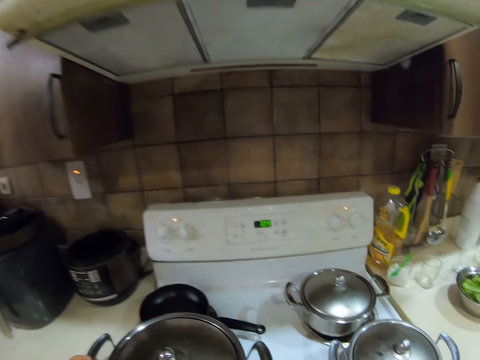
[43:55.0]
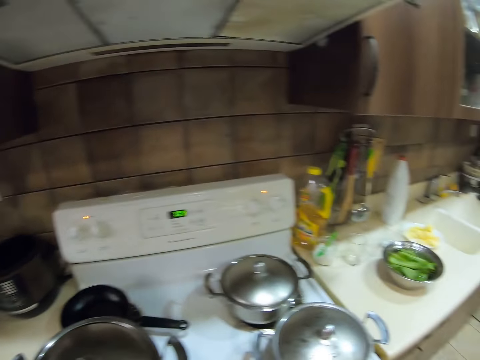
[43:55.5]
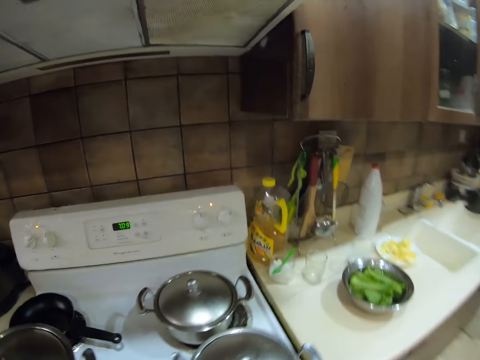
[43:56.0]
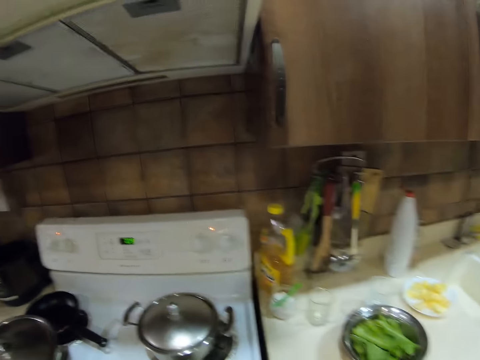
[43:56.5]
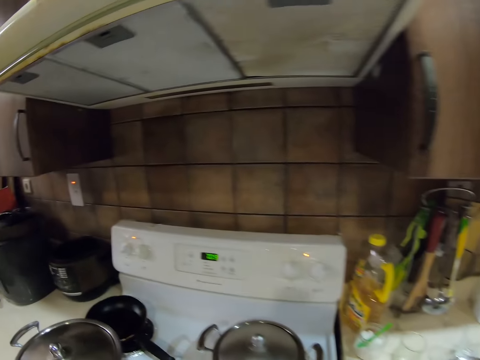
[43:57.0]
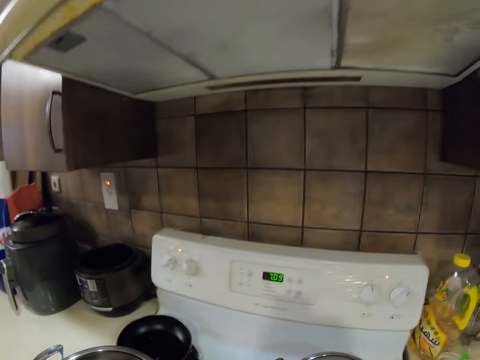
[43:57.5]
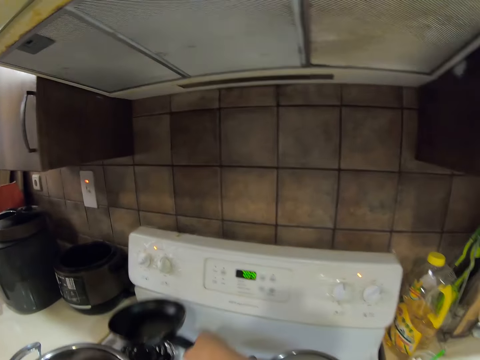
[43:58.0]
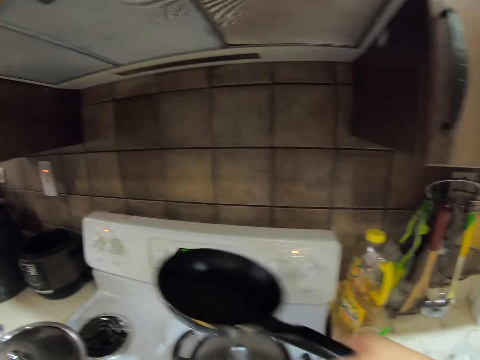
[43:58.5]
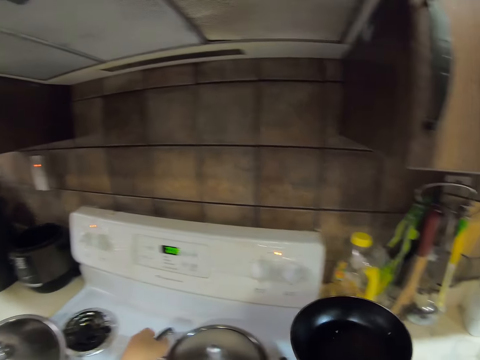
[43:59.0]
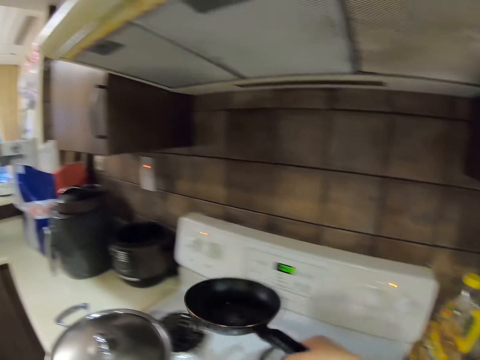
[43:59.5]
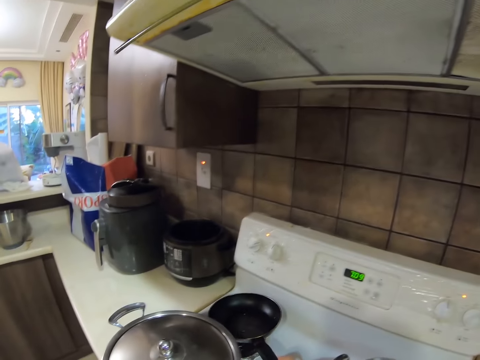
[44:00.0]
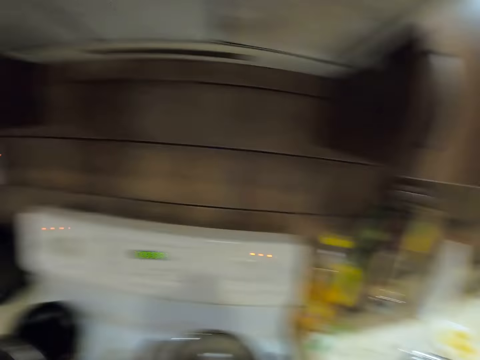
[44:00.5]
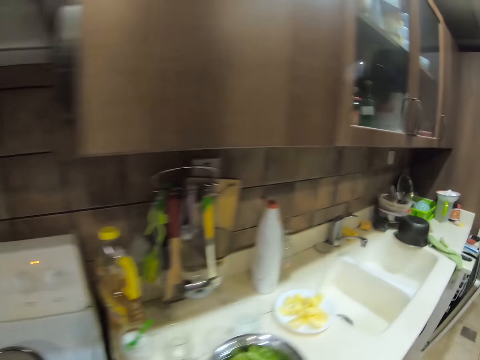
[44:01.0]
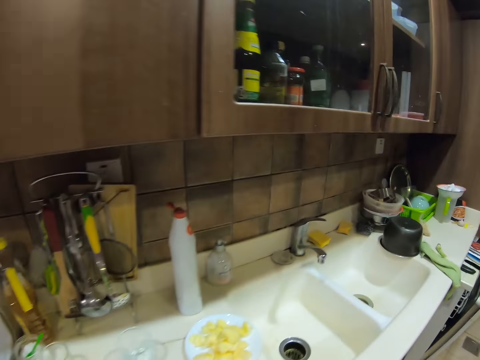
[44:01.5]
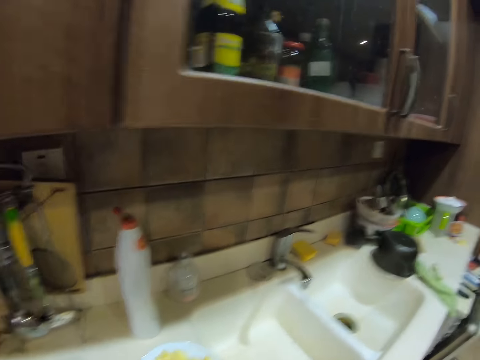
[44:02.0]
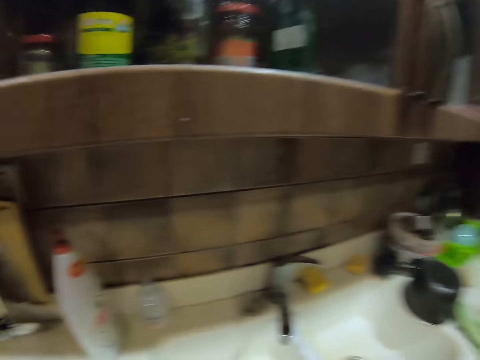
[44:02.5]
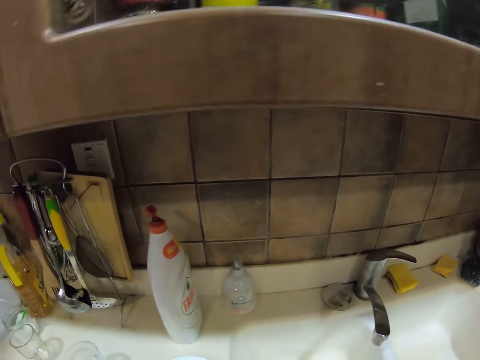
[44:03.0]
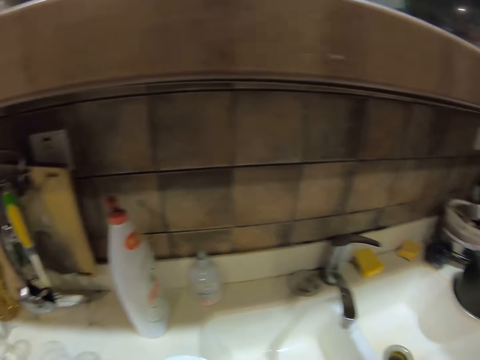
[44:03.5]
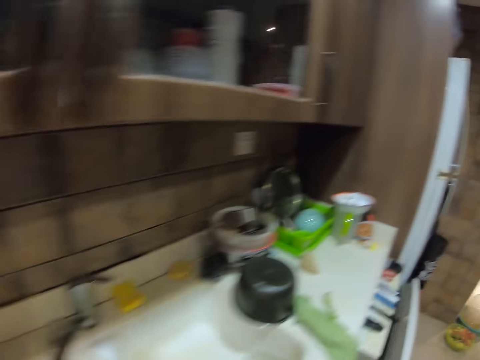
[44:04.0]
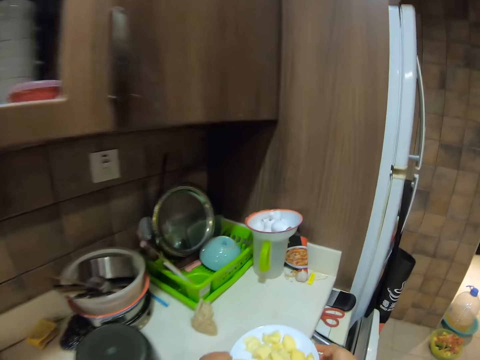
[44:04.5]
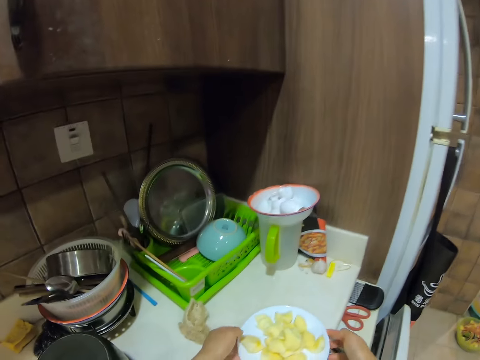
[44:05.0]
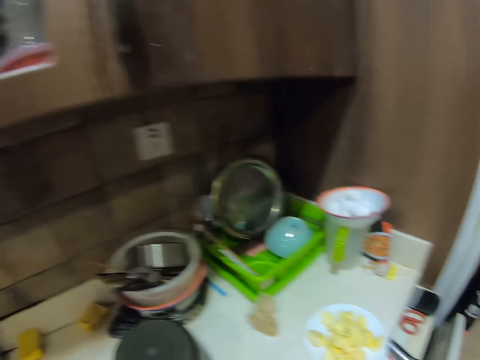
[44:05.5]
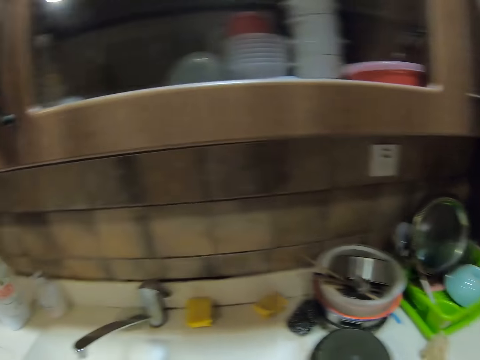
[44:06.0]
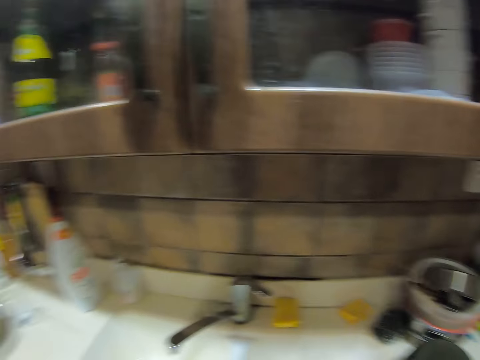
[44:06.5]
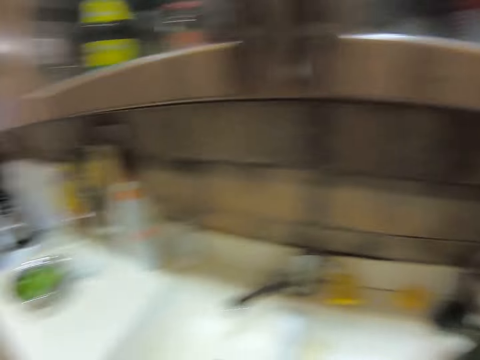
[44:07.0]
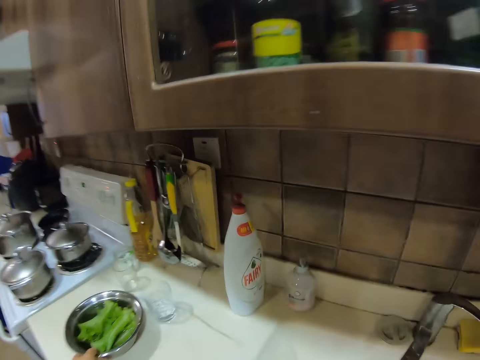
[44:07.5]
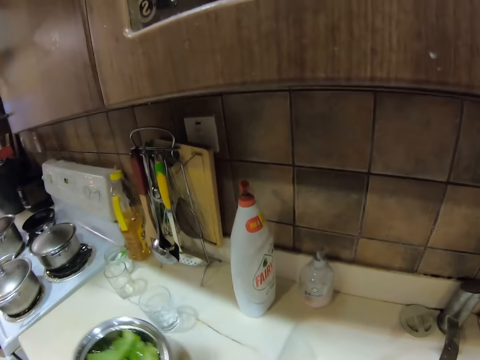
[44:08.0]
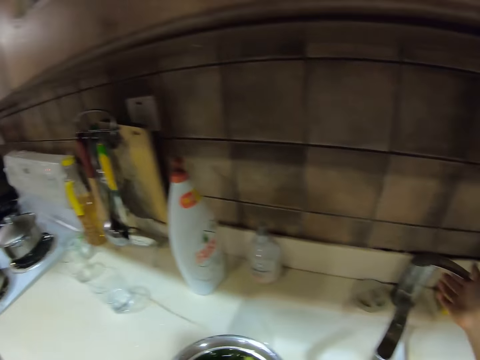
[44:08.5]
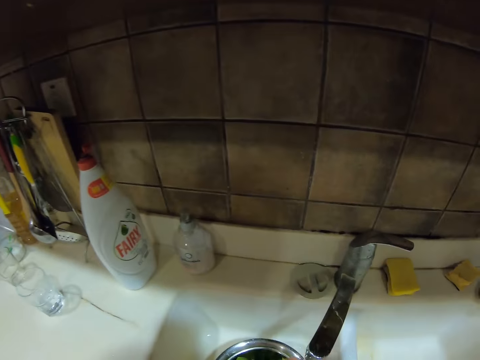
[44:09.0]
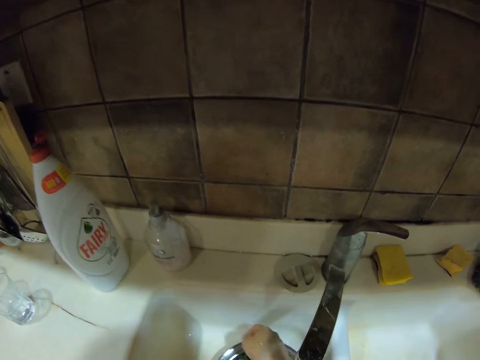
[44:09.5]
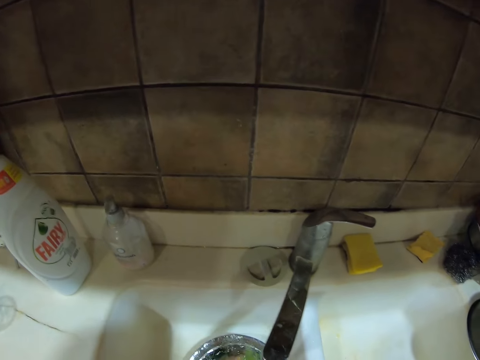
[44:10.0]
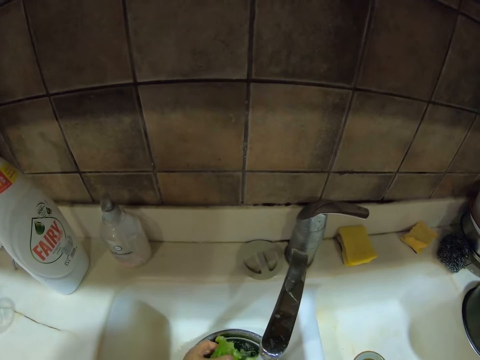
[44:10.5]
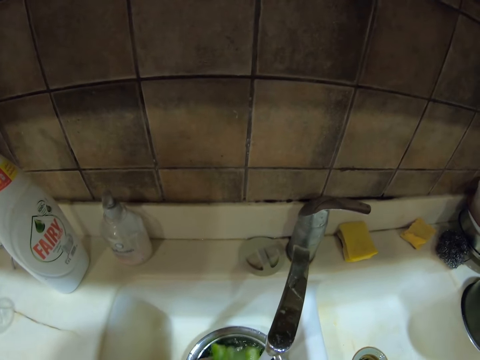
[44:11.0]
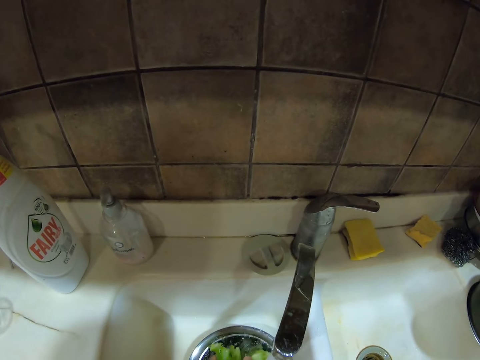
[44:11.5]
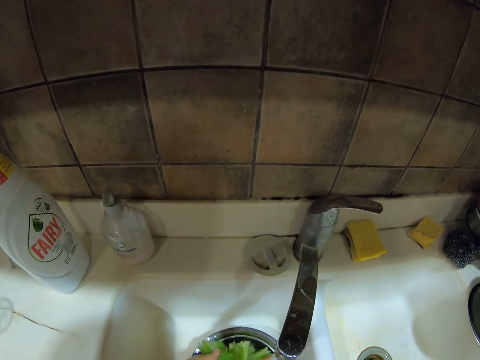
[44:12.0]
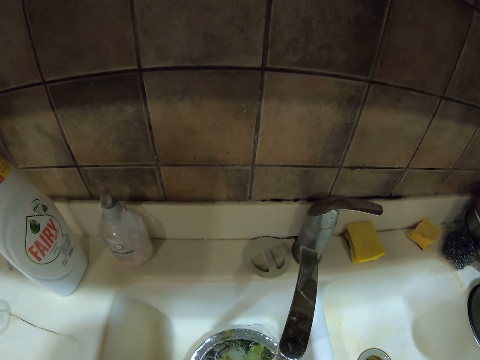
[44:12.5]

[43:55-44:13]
The camera wearer holds the pot. She carries a fry pan from the cooker with her right hand. She moves her hand forward. She drops the fry pan on the cooker with her right hand. She moves. She carries the plate of apples from the counter with her right hand. She drops the plate of apples on the counter with her hands. She moves the plate forward. She moves her hand. She turns. She moves her hand forward. She carries a bowl of lettuce leaves from the counter with her left hand. She holds the bowl. She opens the tap with her right hand. She drops the bowl of lettuce leaves inside the sink with her left hand. She holds the bowl. She moves the bowl forward. She rinses the lettuce leaves in the bowl with her hands.

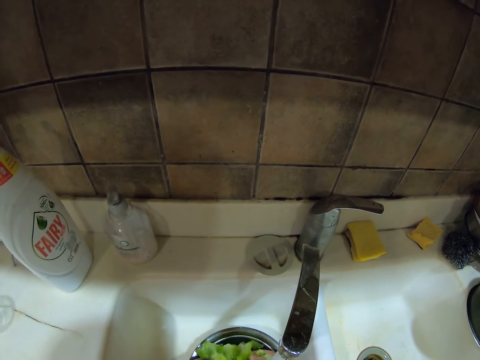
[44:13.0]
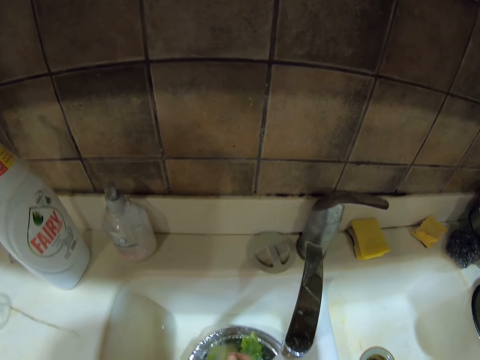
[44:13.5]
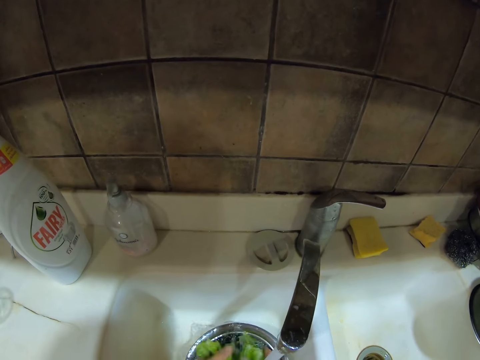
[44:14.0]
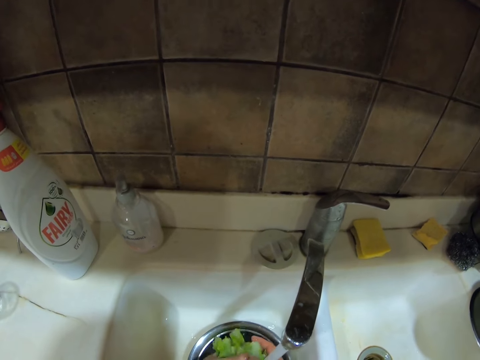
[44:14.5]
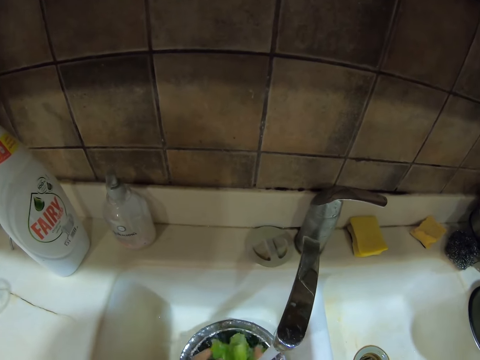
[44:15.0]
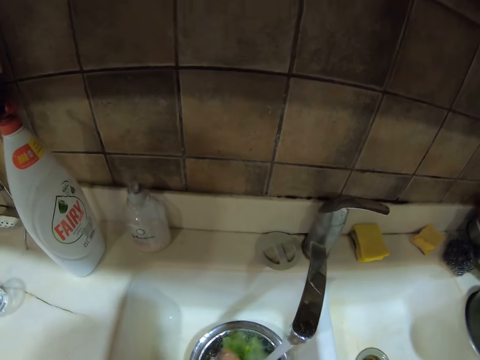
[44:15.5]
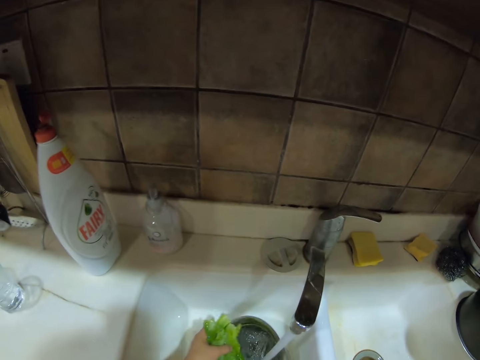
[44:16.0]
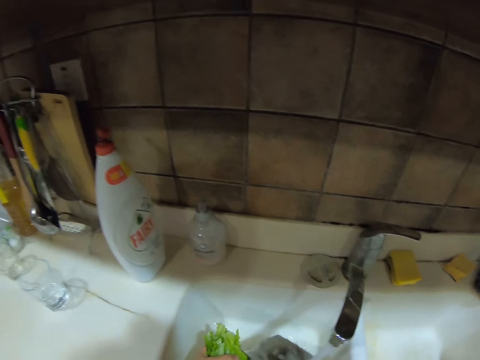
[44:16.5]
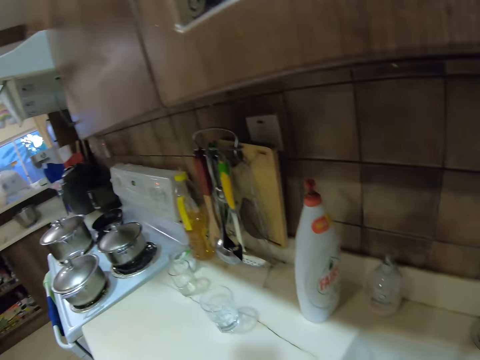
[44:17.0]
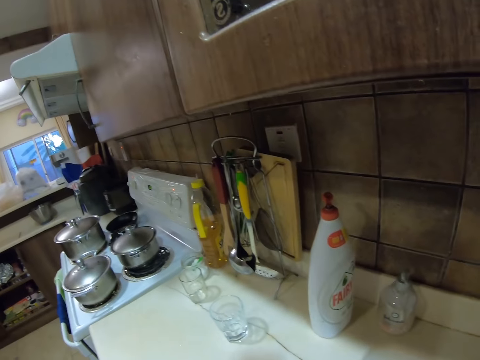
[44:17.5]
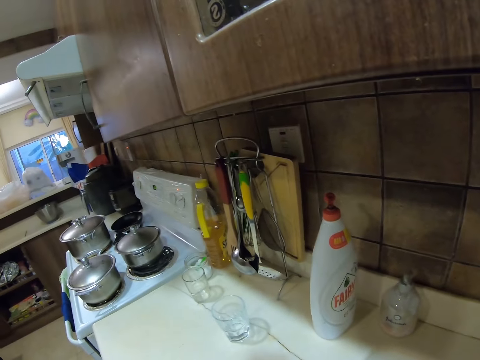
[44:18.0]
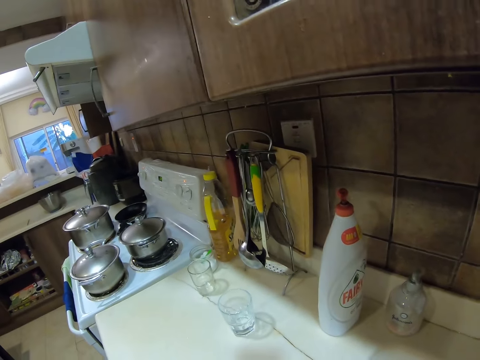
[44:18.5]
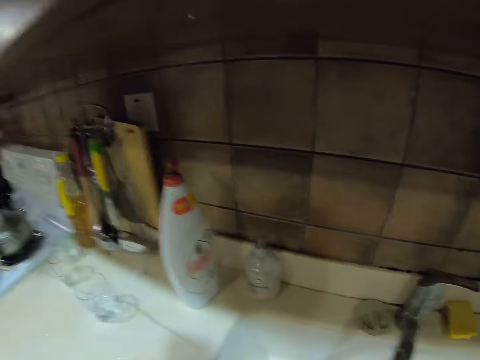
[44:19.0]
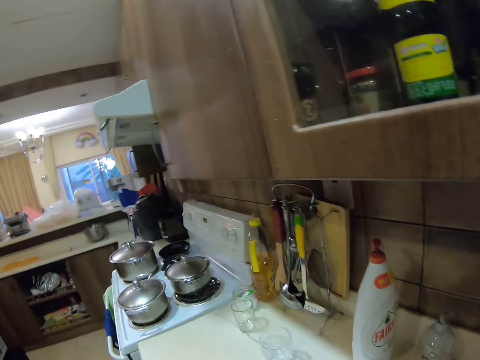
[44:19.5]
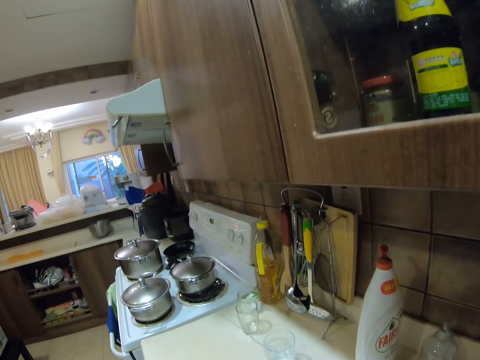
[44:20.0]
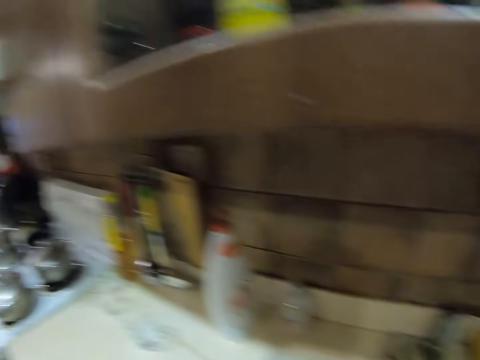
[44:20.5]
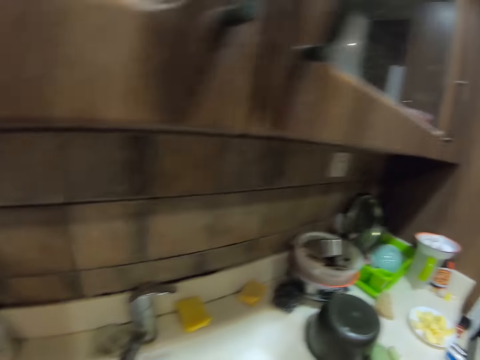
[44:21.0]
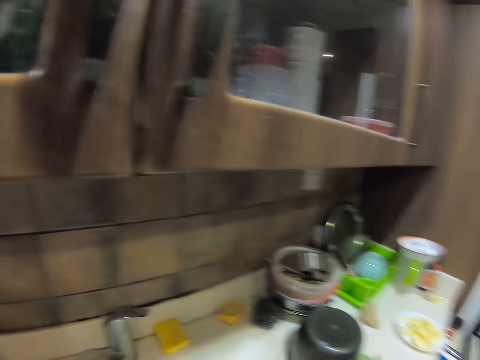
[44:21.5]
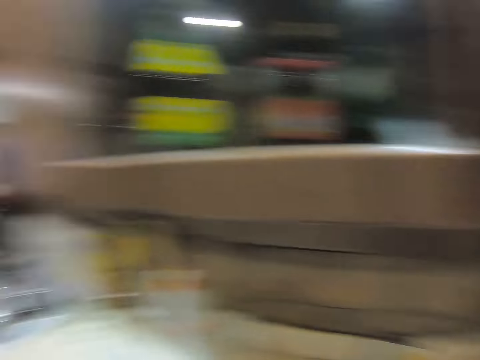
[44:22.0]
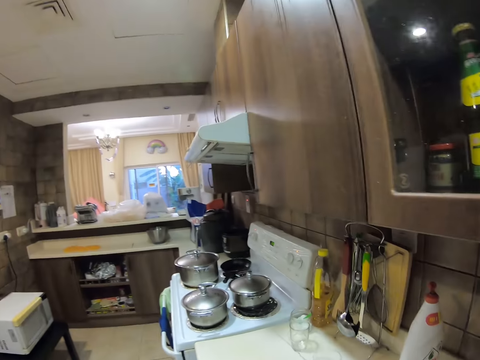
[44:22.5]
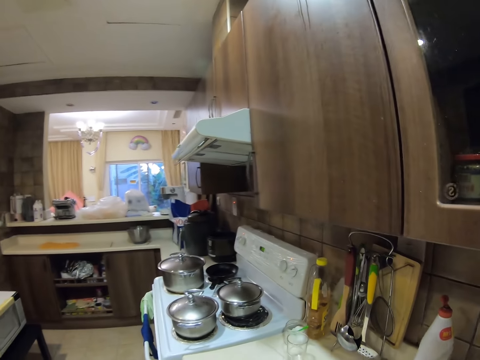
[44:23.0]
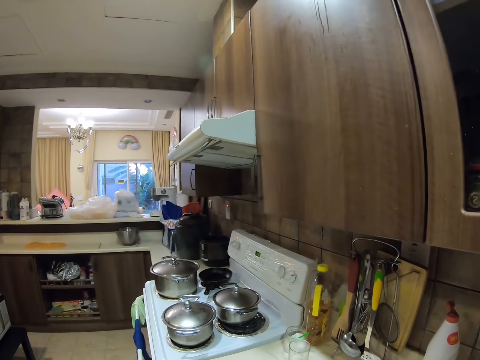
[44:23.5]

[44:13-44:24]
The camera wearer packs the lettuce leaves in the bowl with her left hand. She pours water from the bowl into the sink with her right hand. She lifts the vegetable up. She looks around.
